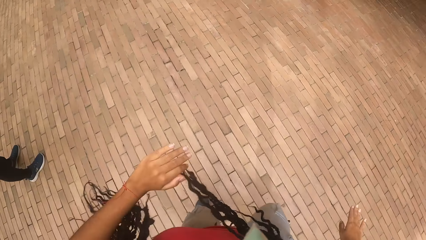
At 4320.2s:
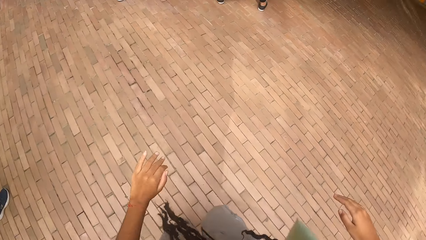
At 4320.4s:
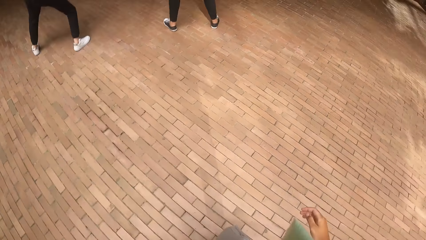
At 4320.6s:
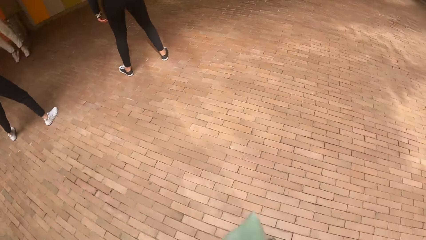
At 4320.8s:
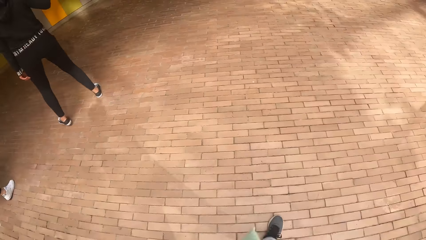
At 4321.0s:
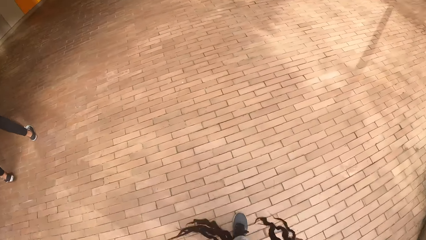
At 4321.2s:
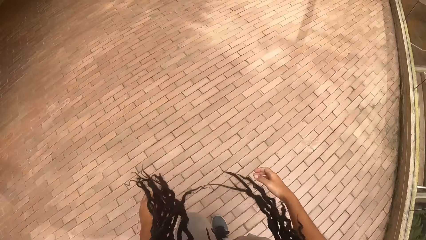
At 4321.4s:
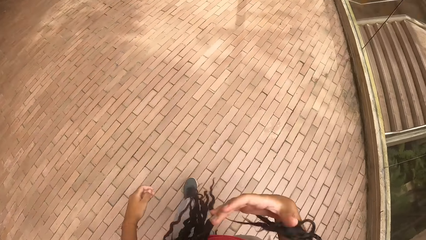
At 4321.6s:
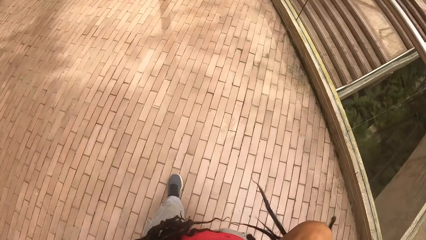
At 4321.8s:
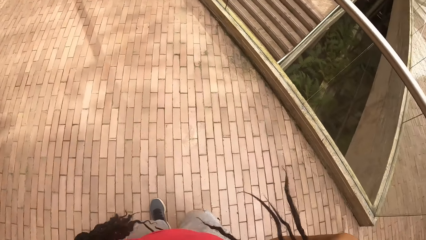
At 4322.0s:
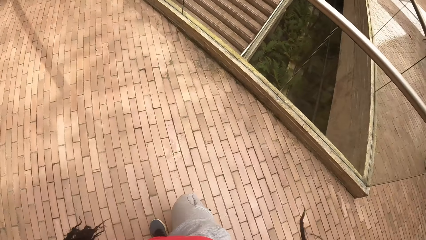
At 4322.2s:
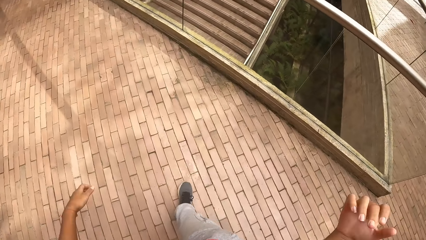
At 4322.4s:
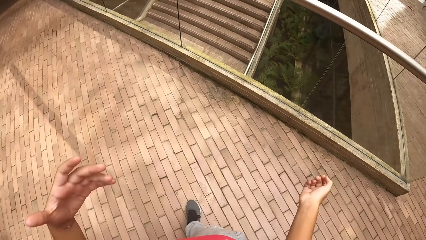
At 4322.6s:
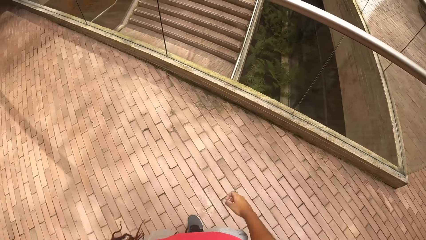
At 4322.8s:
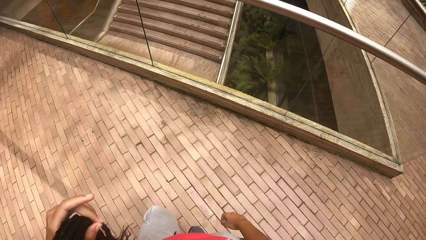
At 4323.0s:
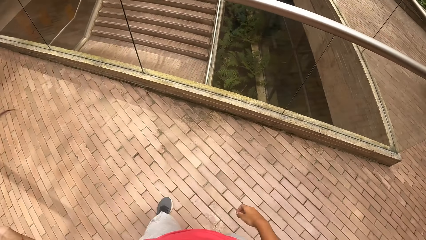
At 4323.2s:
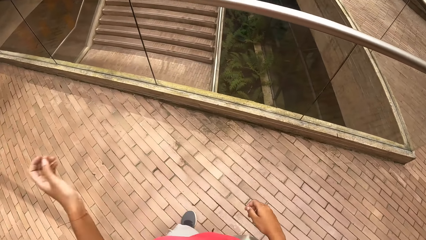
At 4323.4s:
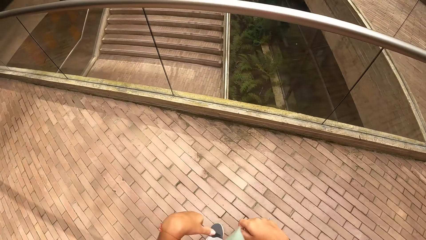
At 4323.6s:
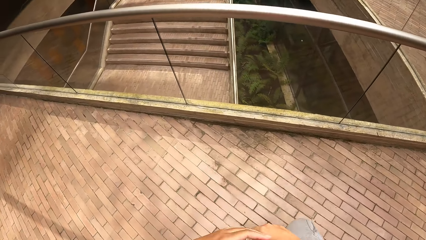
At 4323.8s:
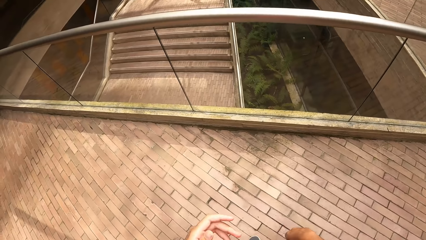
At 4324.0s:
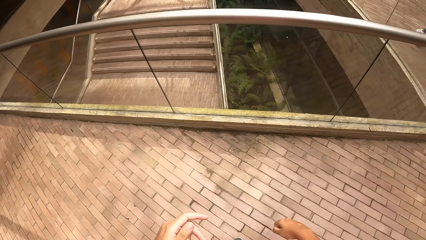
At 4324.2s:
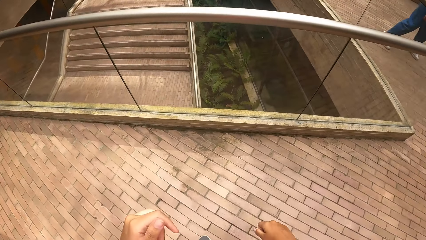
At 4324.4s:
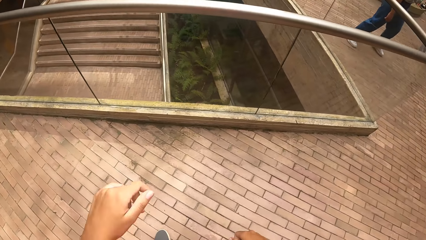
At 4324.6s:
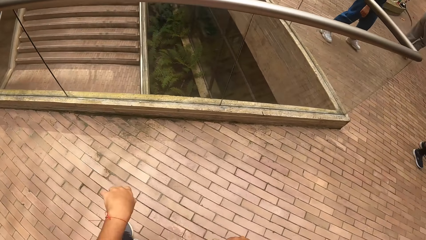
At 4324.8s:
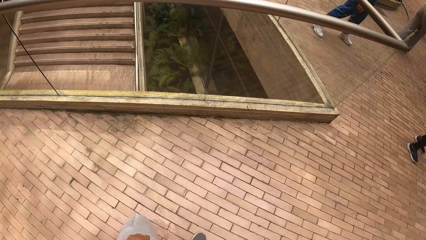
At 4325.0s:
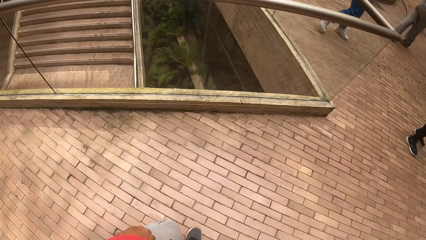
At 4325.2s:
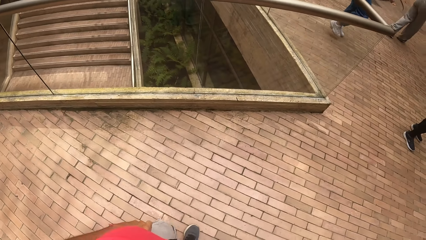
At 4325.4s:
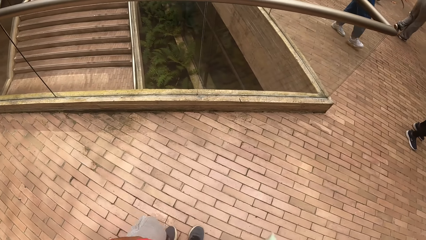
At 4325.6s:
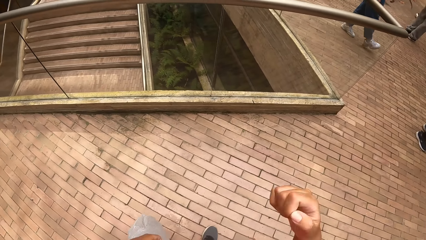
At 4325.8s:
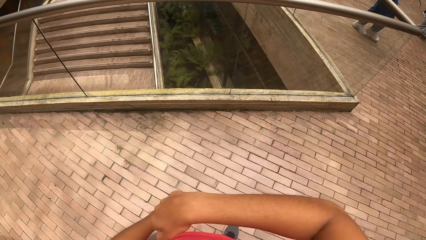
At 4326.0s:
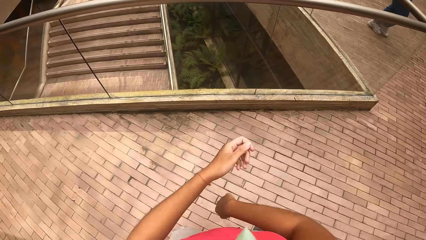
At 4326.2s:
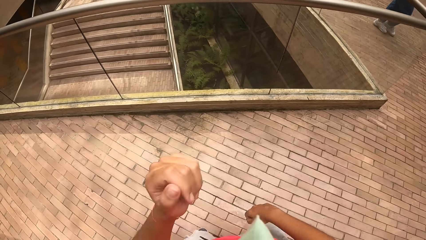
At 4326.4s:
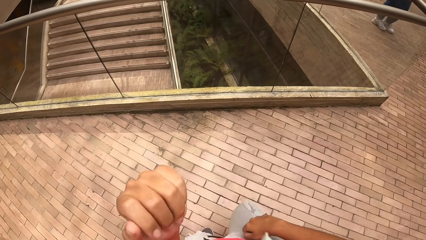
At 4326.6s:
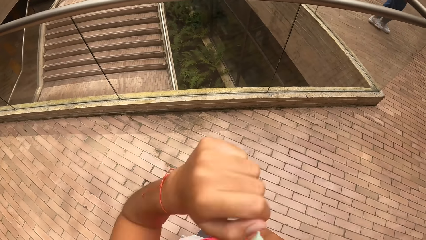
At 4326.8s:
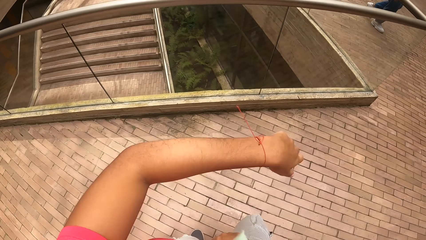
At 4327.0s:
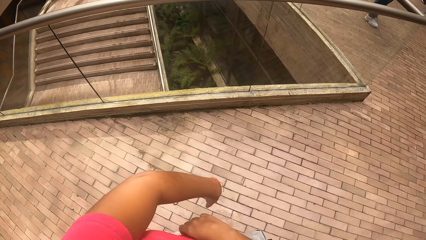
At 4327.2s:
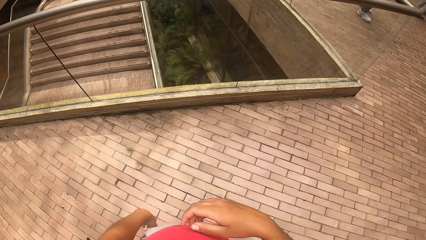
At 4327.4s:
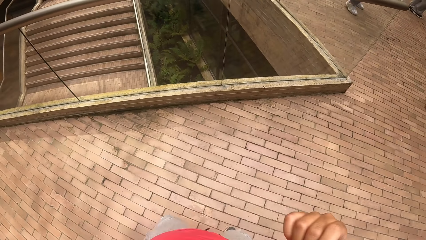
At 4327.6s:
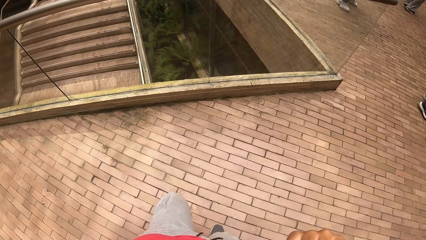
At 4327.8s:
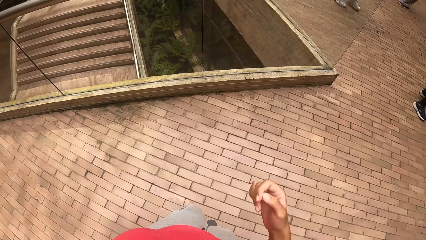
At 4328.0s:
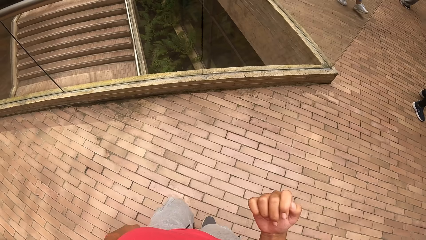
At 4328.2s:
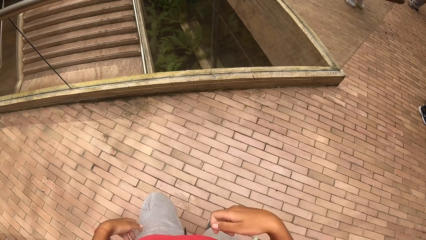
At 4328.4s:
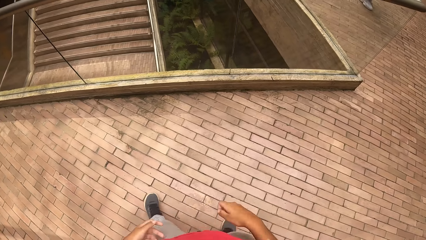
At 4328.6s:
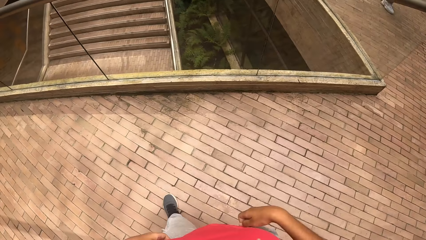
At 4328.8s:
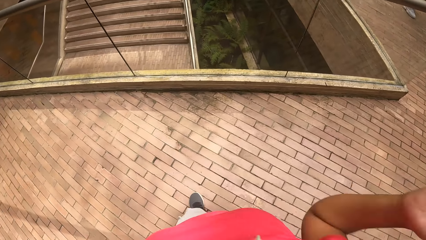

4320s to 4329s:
The camera wearer adjusts her hair with her left hand. She dances.

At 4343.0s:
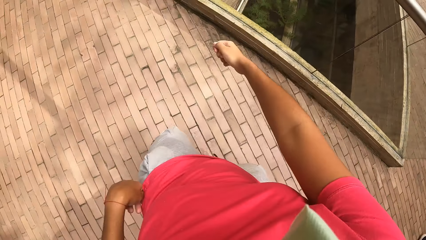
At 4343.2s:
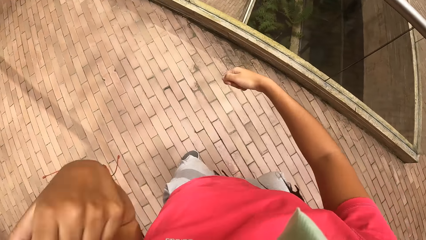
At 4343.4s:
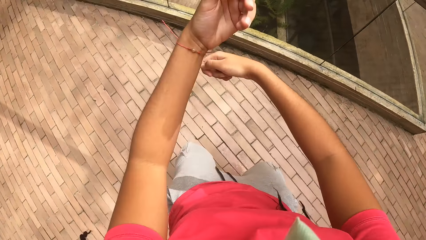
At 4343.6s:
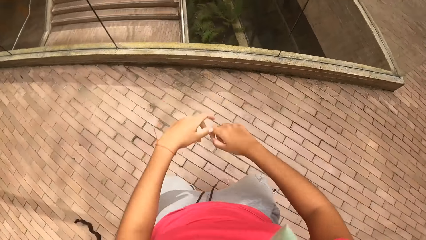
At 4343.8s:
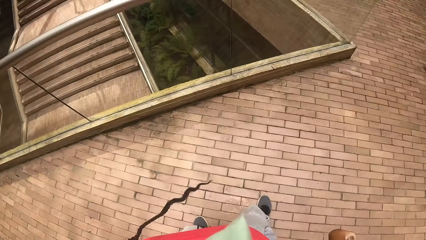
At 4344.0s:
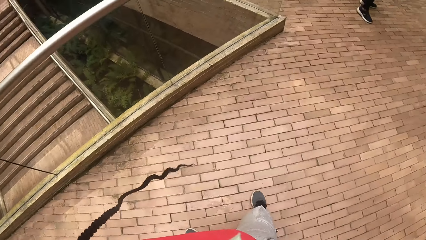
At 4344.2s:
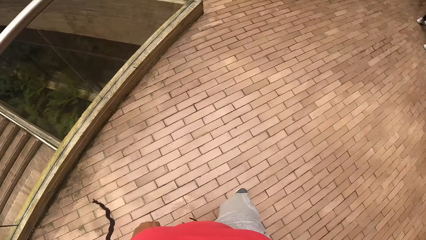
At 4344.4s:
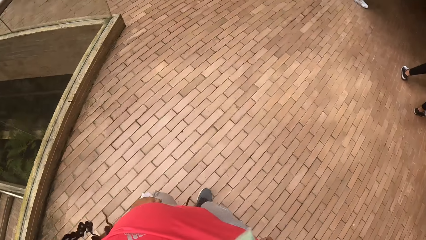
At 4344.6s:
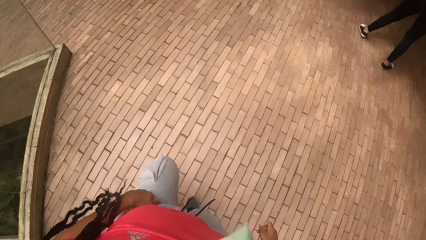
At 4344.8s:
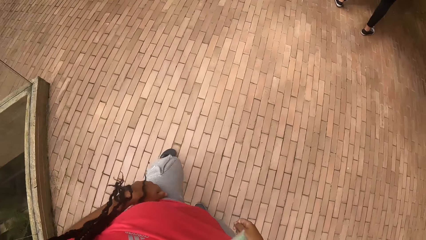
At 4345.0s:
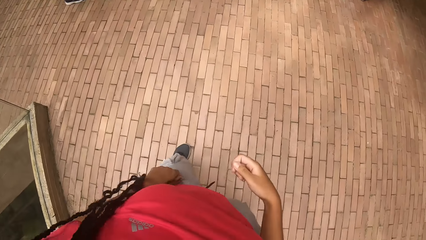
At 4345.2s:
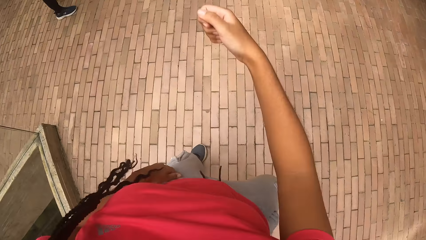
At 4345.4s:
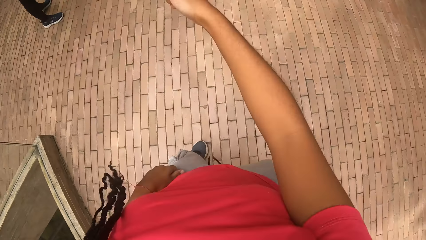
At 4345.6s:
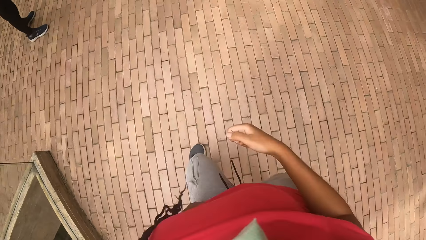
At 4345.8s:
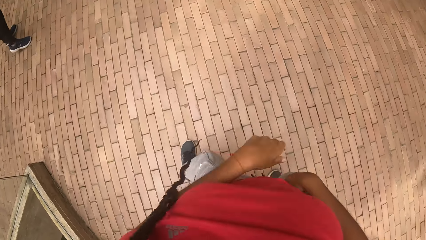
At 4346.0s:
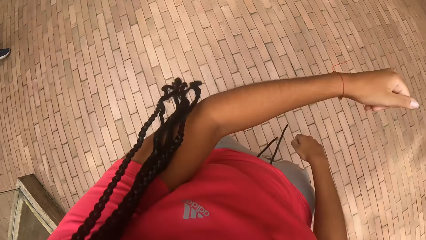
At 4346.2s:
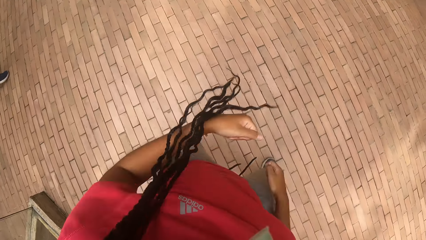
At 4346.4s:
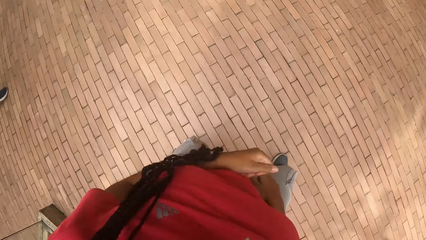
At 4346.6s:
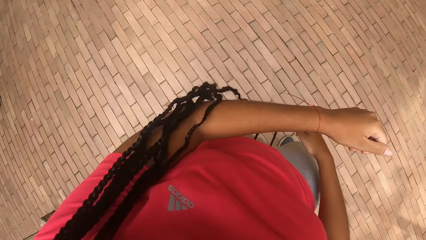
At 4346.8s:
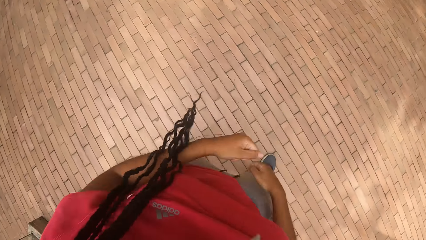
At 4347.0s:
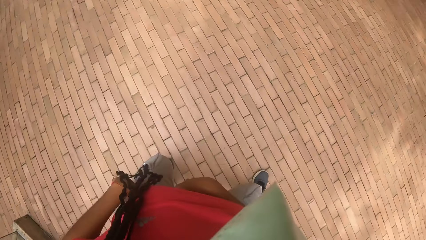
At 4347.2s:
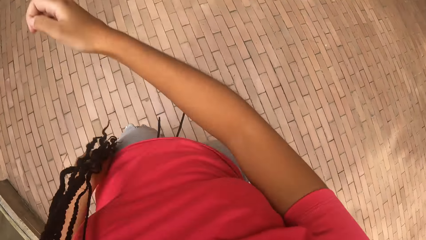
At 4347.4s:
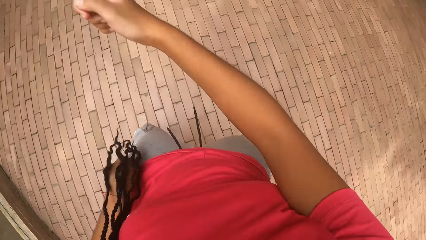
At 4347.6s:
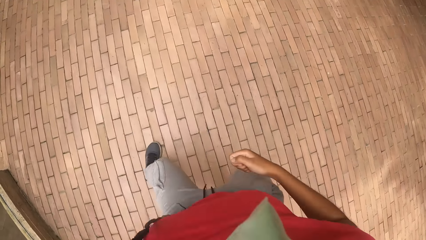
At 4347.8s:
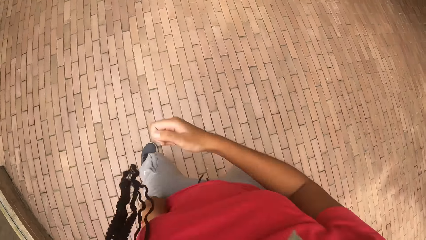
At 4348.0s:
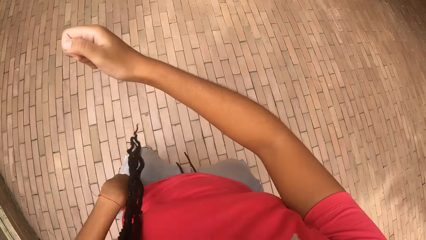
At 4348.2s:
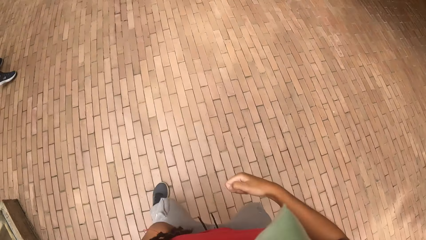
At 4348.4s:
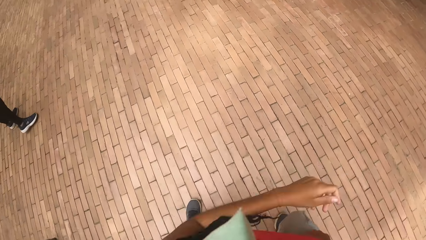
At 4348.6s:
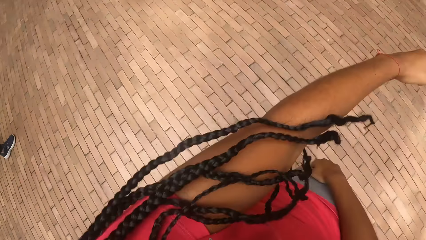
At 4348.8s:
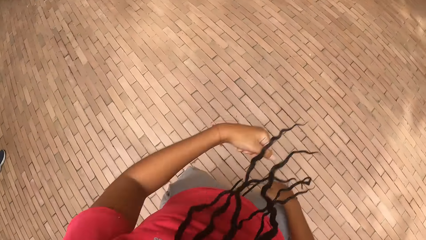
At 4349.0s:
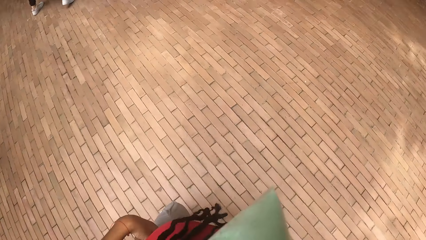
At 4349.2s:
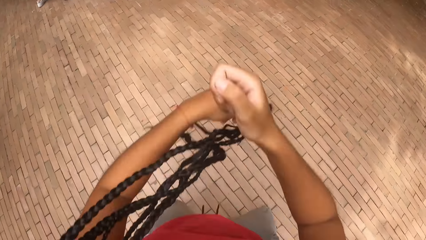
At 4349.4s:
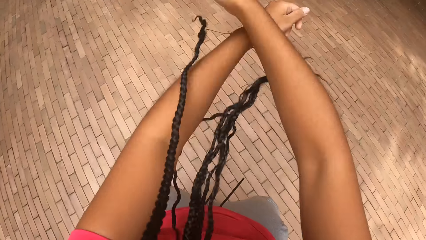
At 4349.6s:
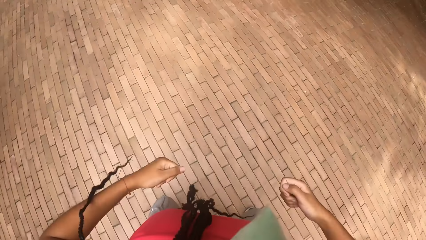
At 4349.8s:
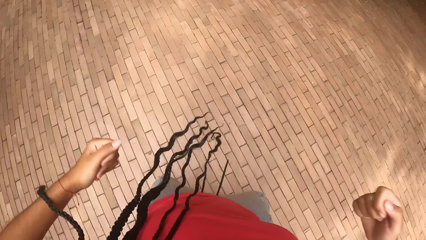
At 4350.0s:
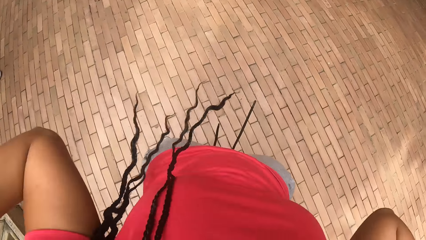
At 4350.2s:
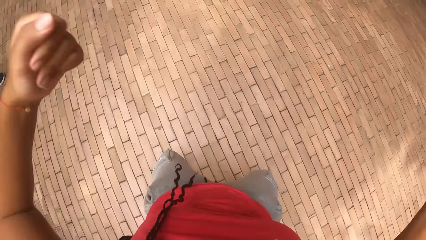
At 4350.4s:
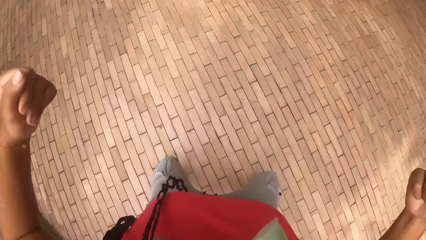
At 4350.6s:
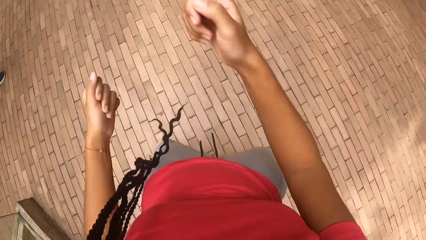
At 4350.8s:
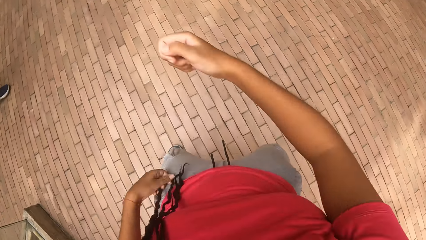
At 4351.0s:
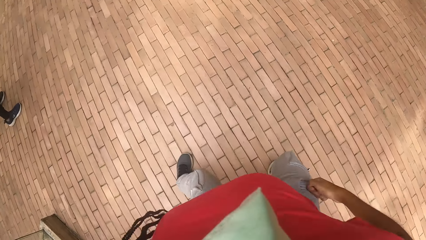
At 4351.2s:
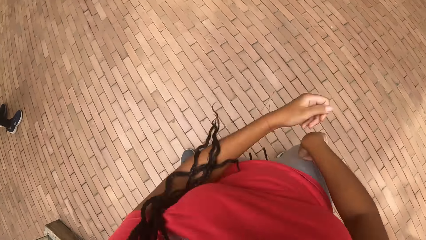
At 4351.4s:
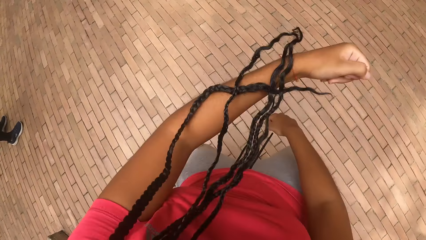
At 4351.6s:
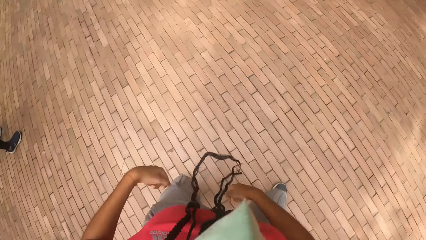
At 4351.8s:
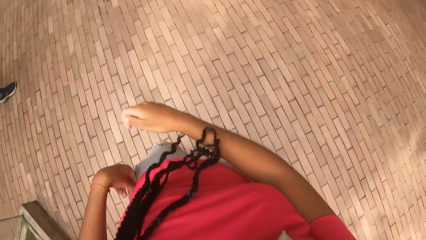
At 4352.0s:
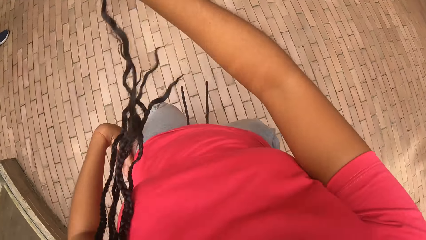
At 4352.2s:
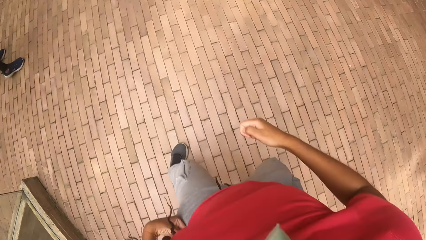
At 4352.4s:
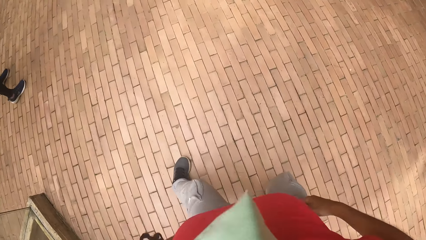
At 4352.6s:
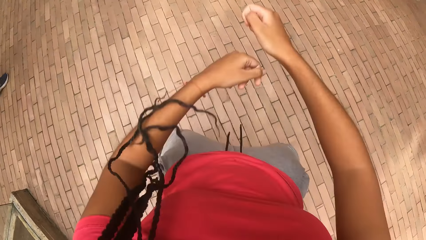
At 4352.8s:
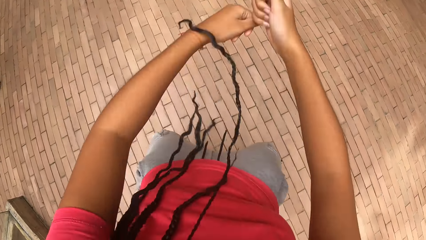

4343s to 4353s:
The camera wearer turns around and dances.
